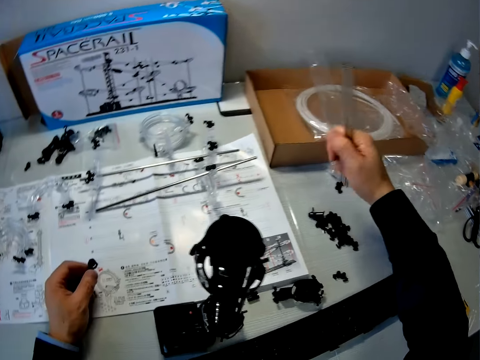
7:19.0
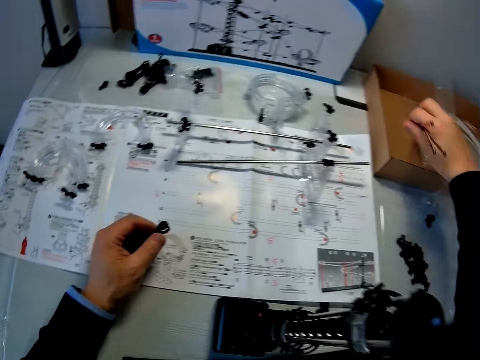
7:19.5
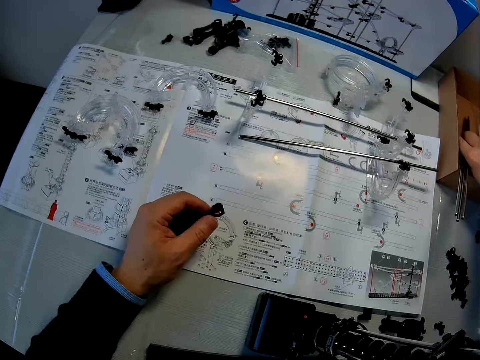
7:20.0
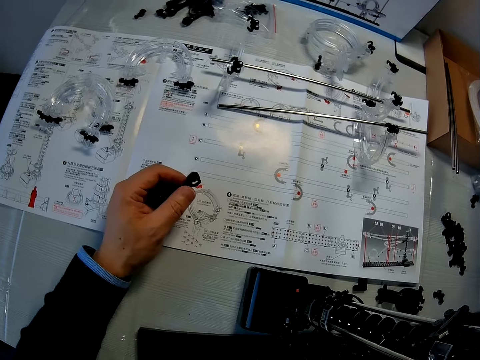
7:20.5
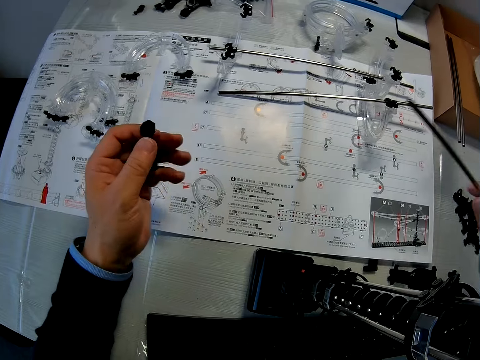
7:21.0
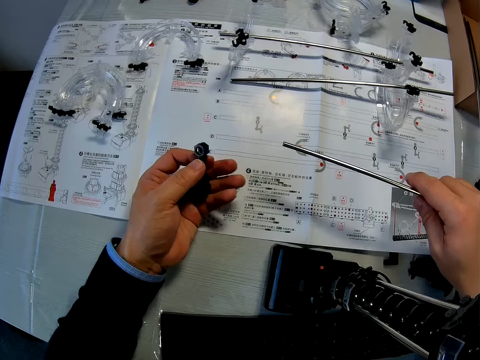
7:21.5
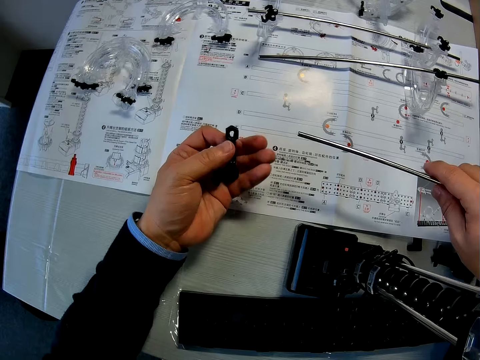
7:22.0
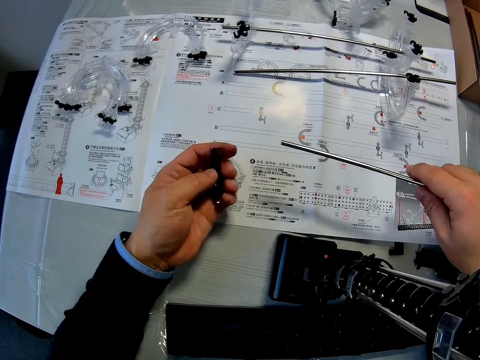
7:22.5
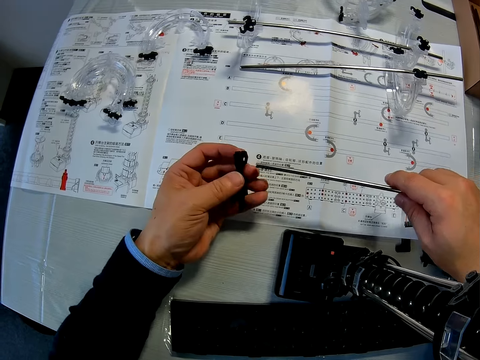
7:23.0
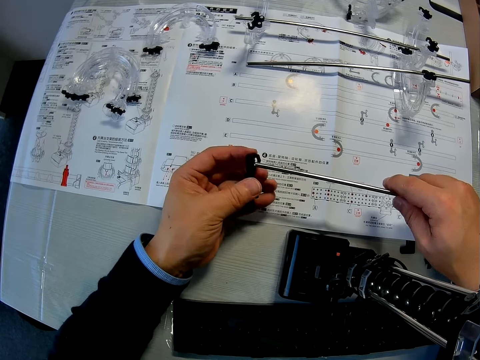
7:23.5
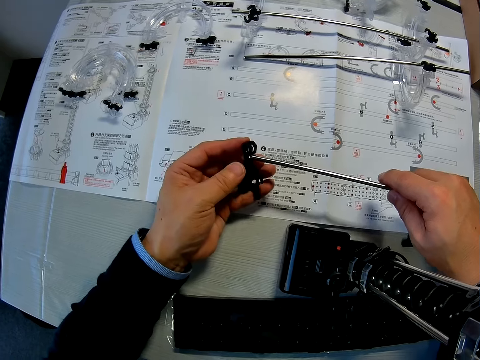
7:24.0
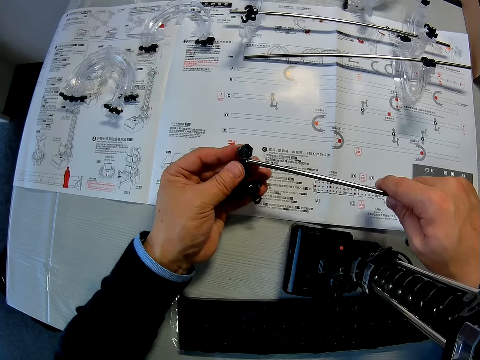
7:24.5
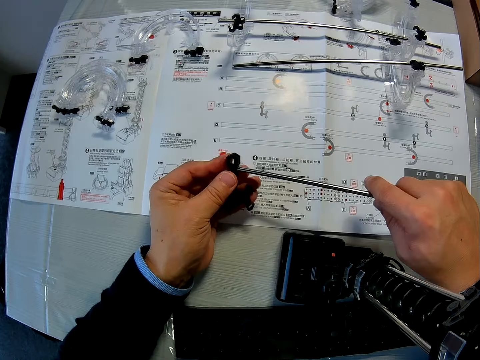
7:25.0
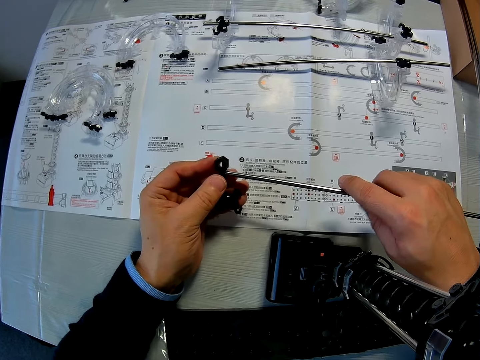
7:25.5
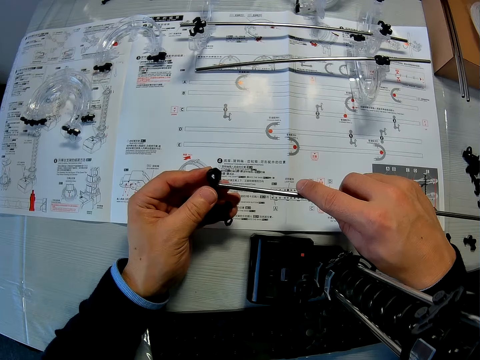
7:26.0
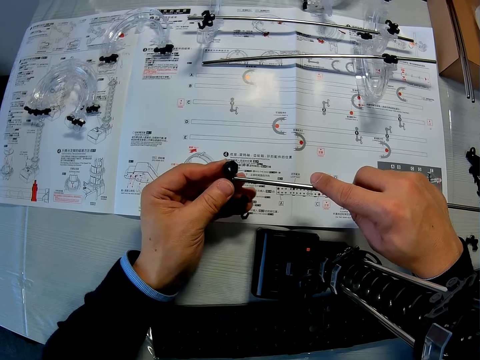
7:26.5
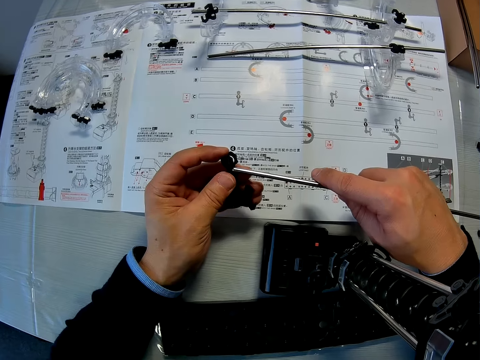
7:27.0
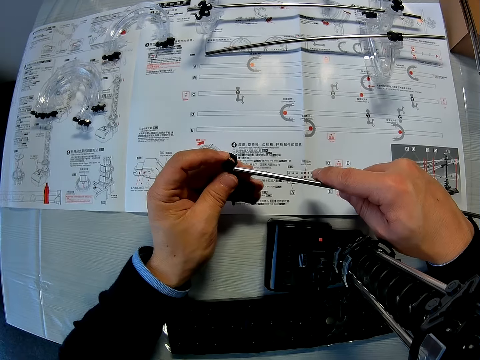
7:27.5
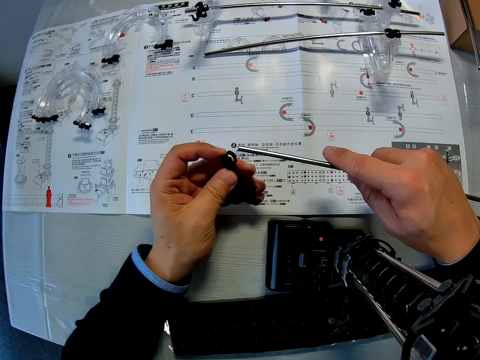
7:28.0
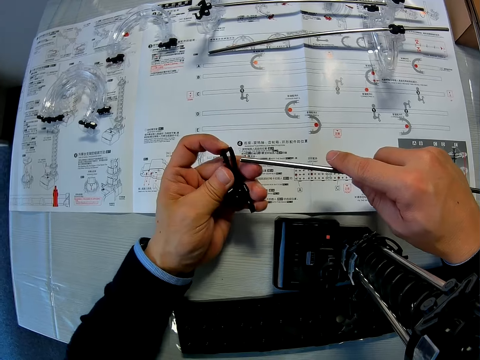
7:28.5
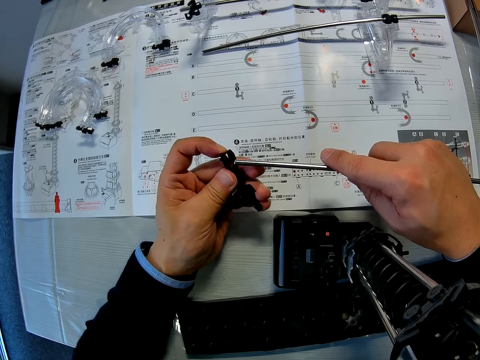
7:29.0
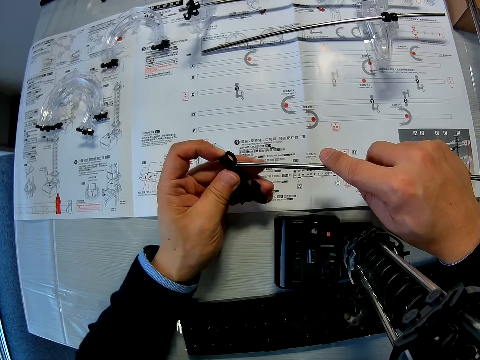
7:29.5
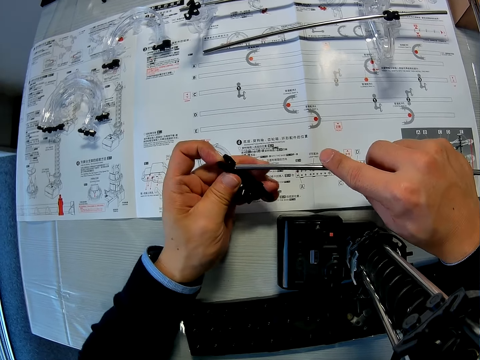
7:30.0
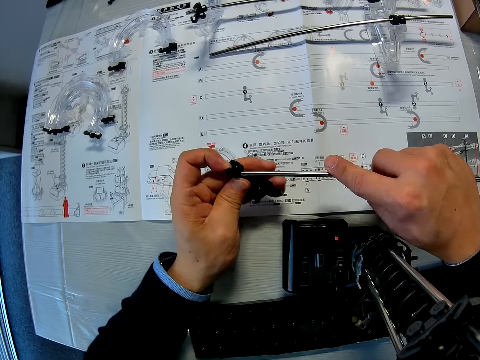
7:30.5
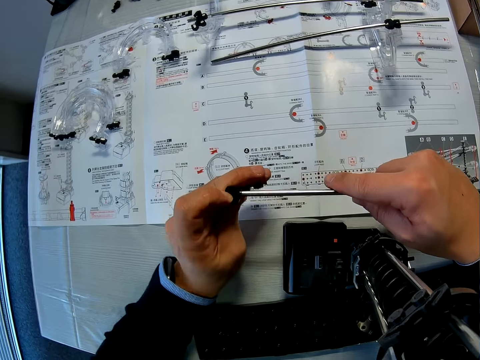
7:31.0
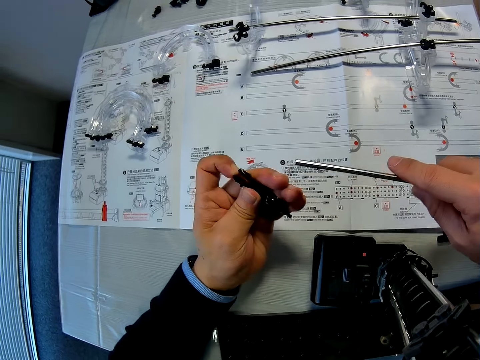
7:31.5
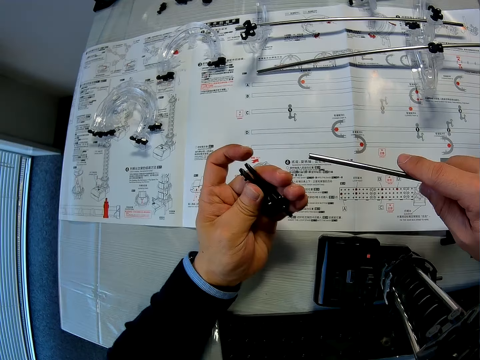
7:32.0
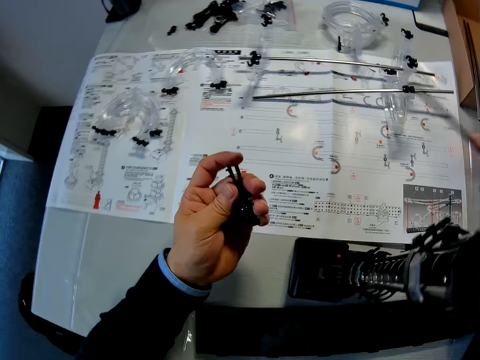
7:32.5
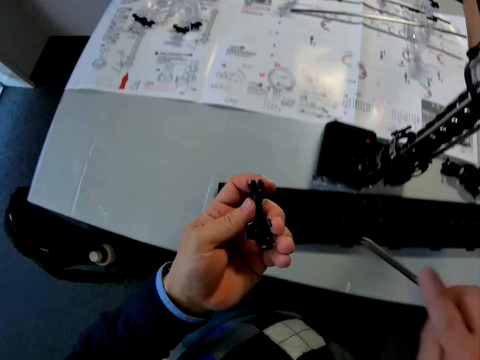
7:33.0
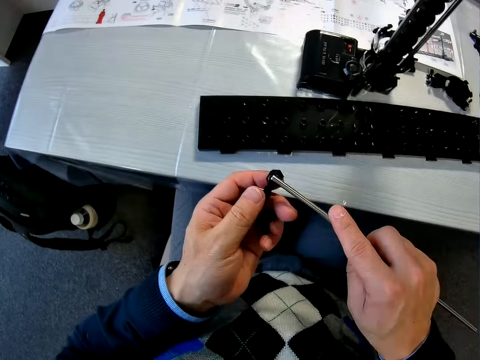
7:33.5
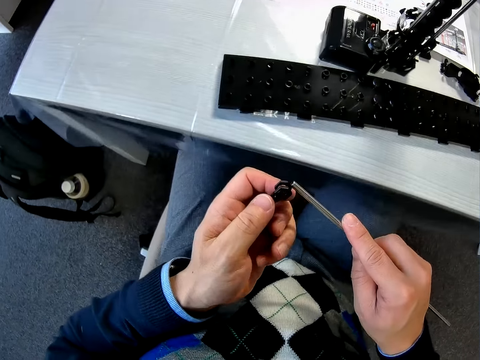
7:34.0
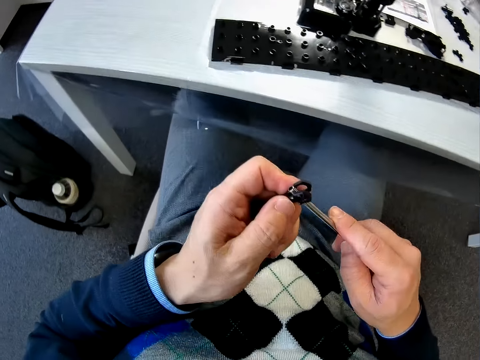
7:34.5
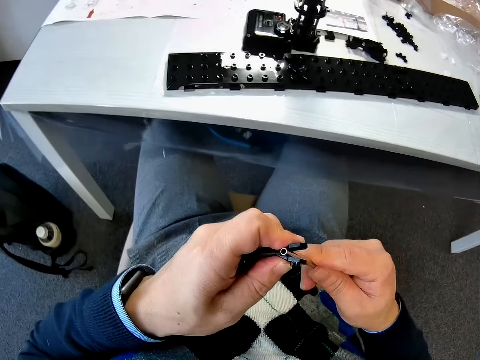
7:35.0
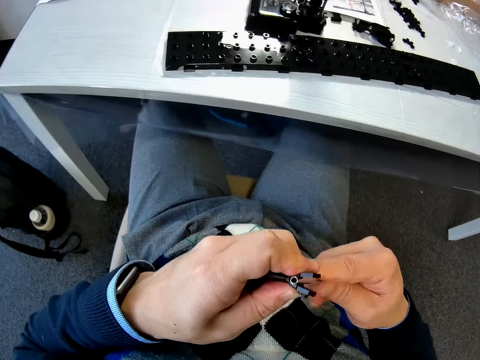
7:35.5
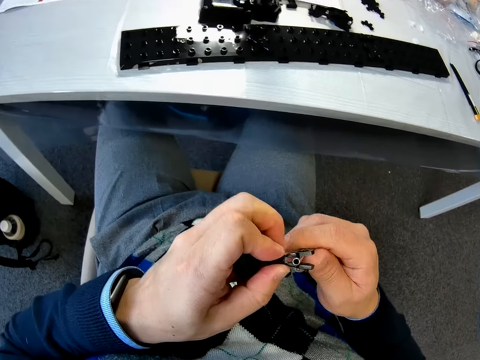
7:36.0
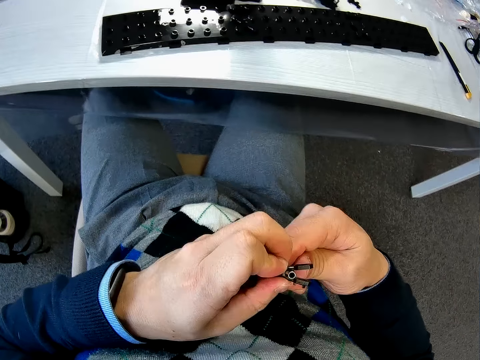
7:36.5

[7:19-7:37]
The camera wearer drops the shafts in the brown box. He lifts up some shafts from the brown box with his right hand. He looks at the manual. He fixes the shaft into the coupled marble roller coaster pieces in his hand. He removes the shaft from the coupled marble roller coaster pieces in his hand. He moves the hands. He fixes the shaft into the coupled marble roller coaster pieces in his hand.

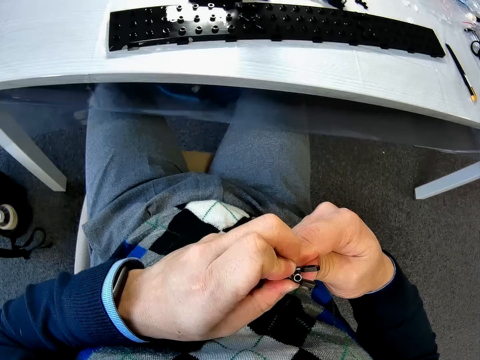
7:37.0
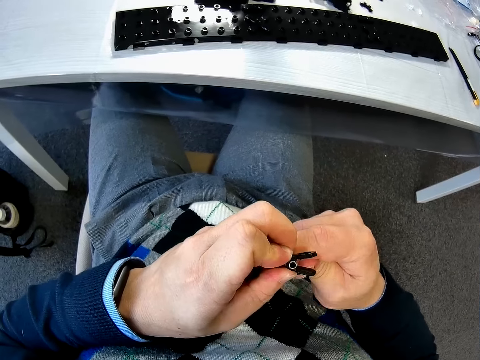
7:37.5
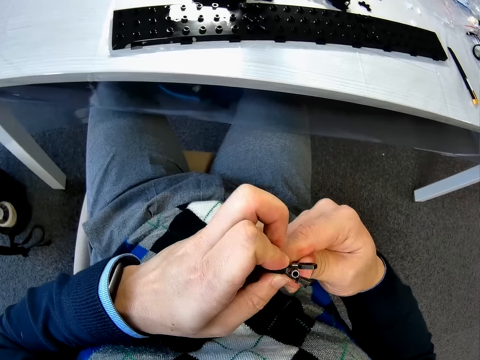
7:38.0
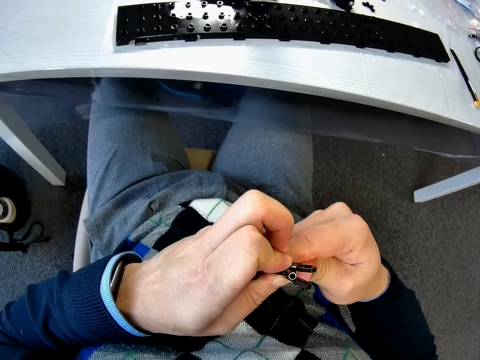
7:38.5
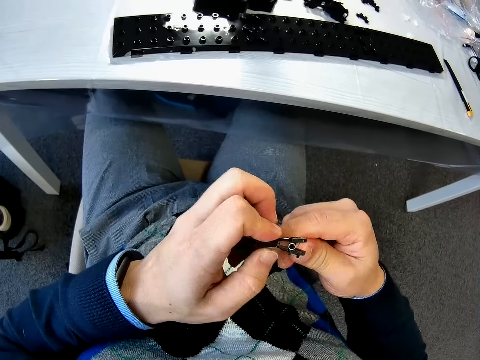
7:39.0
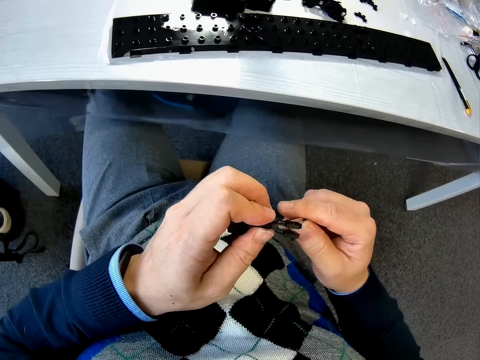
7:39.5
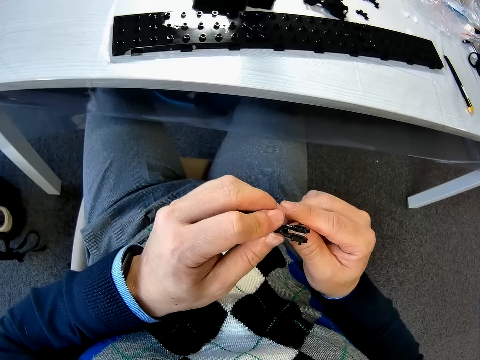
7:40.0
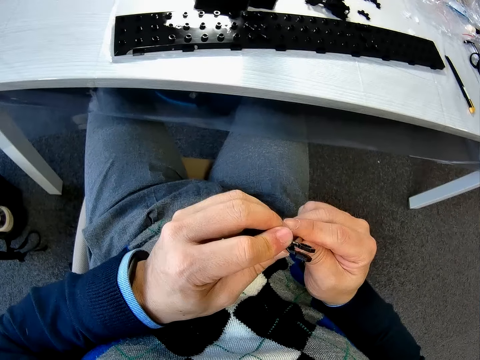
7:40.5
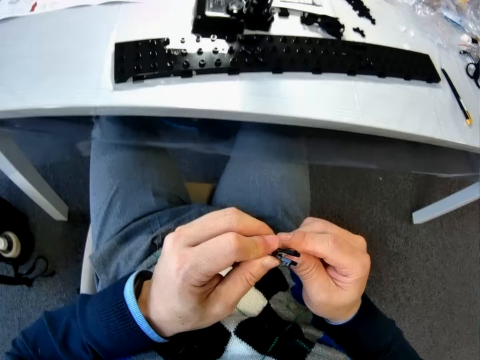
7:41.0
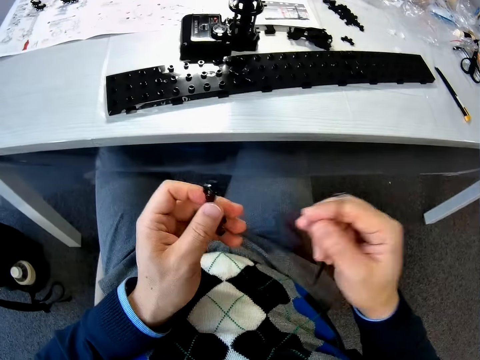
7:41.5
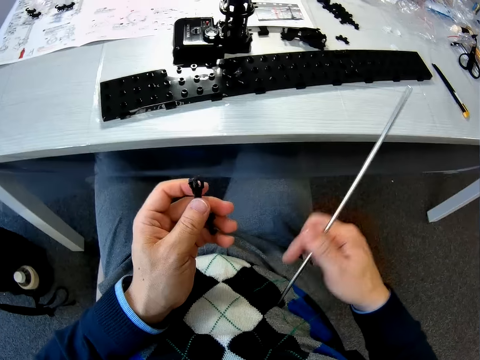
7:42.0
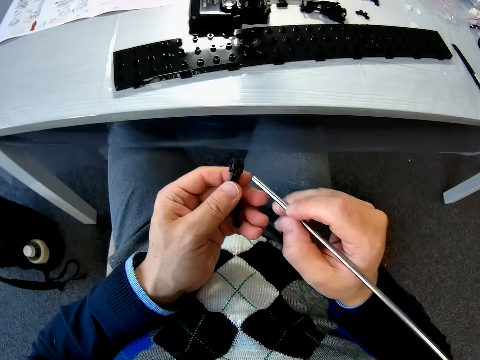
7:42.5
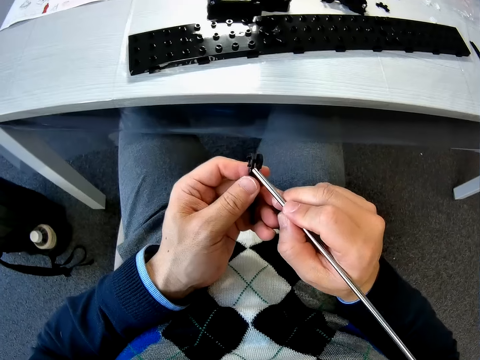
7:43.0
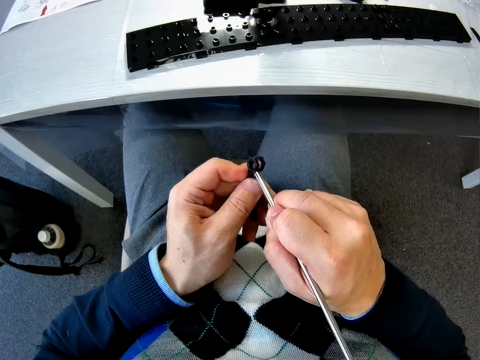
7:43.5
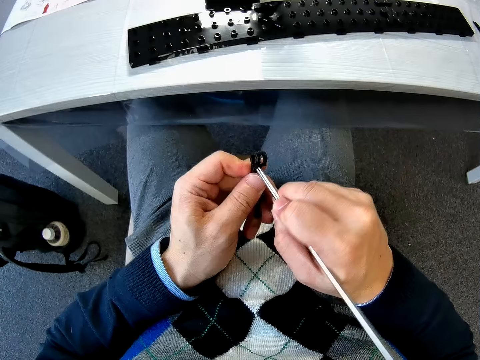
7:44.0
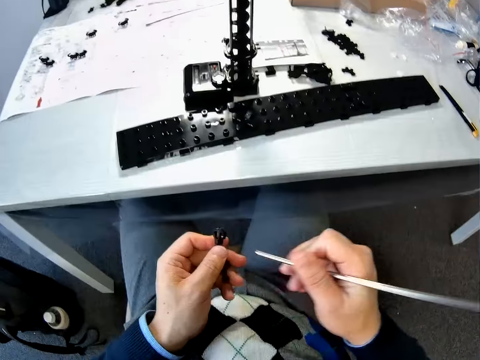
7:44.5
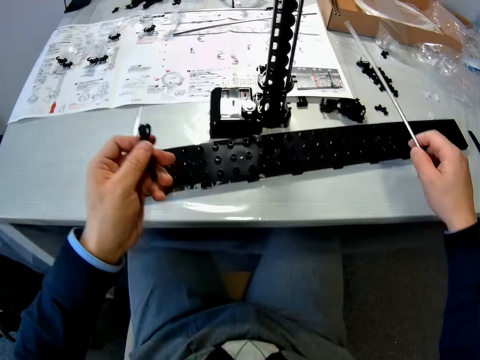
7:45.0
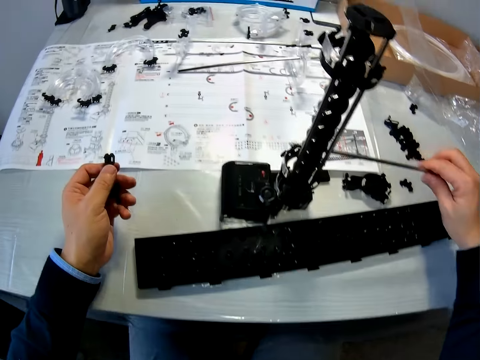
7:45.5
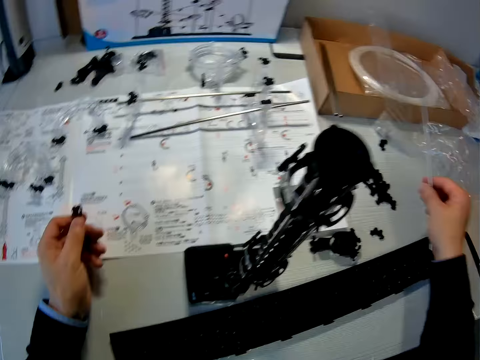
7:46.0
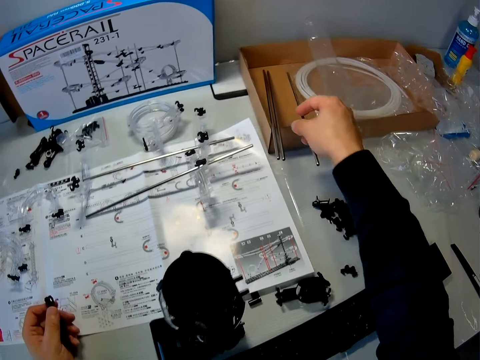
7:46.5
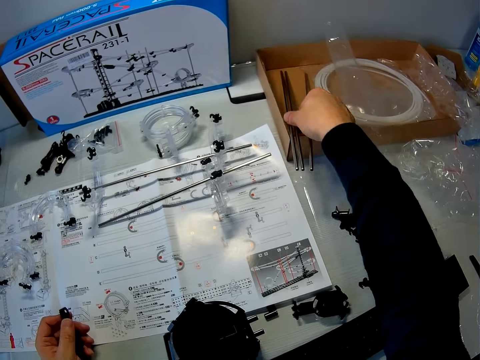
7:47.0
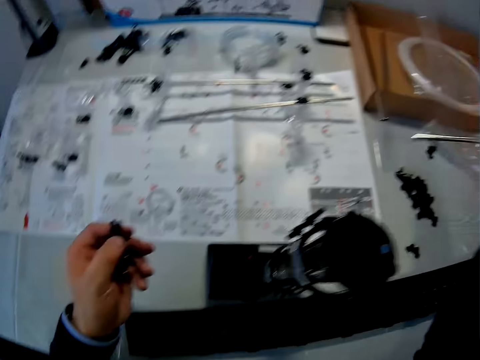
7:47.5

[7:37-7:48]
The camera wearer removes the shaft from the coupled marble roller coaster pieces in his hand. He moves the space rail piece. He turns the shafts in his right hand. He fixes the shaft into the coupled marble roller coaster pieces in his hand. He moves towards the table with the shaft and the coupled marble roller coaster pieces in his hands. He puts the space rail piece on the manual. He drops the shaft into the brown box. He picks up another shaft from the brown box.
